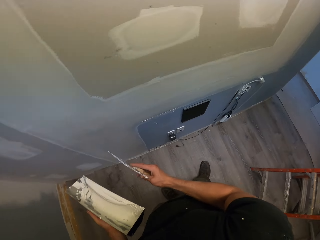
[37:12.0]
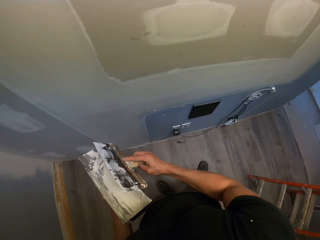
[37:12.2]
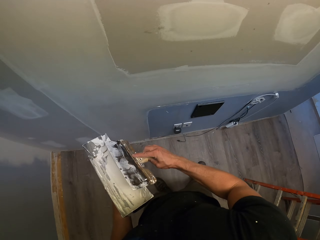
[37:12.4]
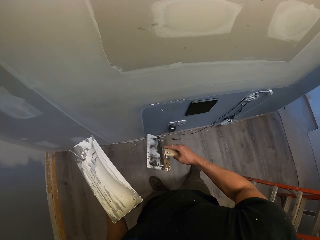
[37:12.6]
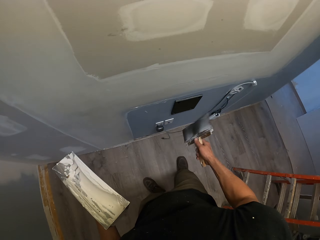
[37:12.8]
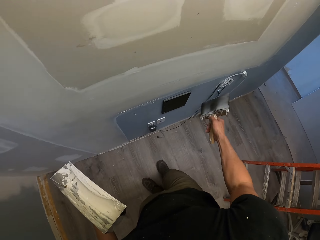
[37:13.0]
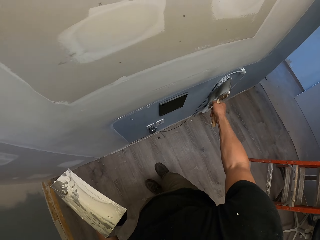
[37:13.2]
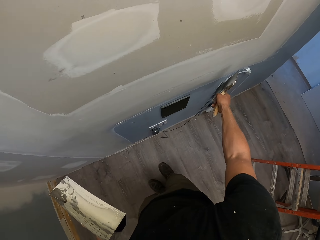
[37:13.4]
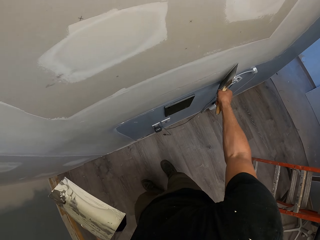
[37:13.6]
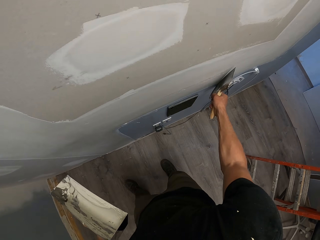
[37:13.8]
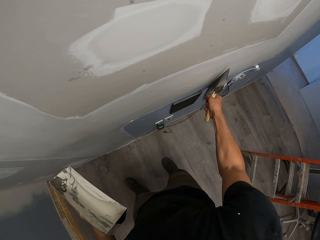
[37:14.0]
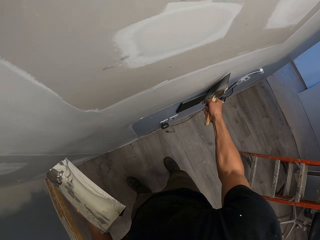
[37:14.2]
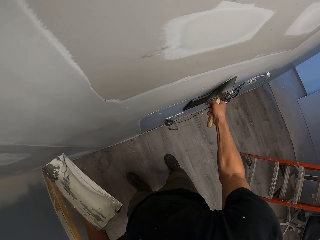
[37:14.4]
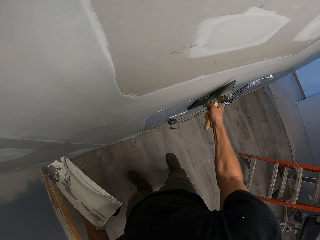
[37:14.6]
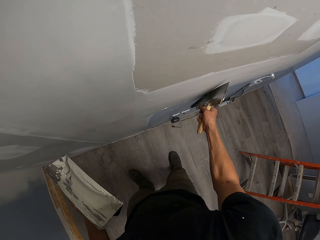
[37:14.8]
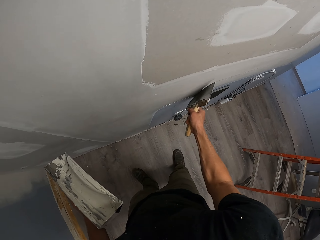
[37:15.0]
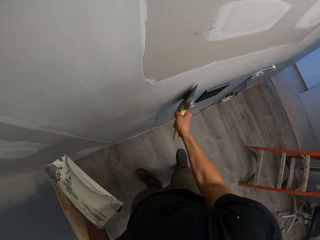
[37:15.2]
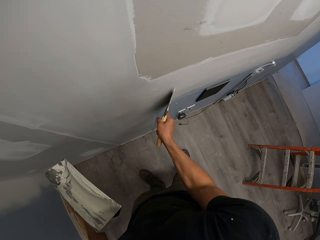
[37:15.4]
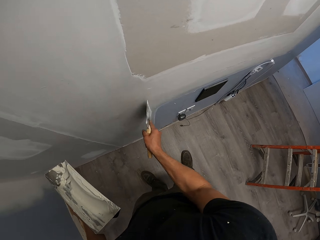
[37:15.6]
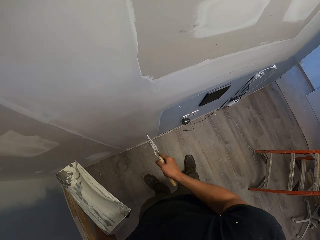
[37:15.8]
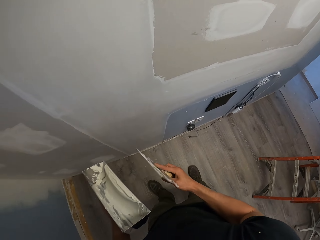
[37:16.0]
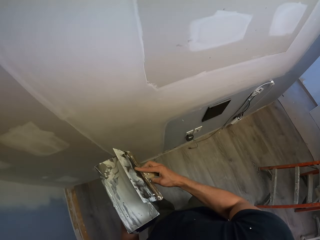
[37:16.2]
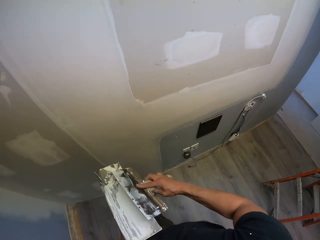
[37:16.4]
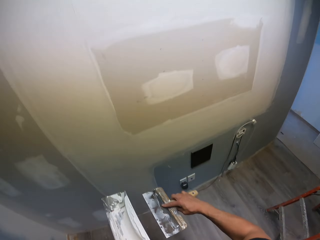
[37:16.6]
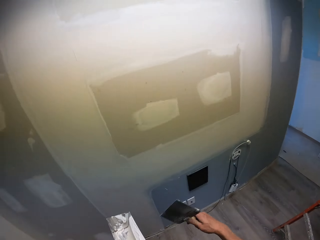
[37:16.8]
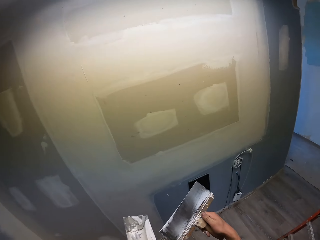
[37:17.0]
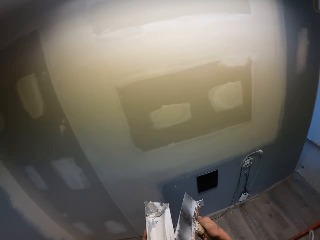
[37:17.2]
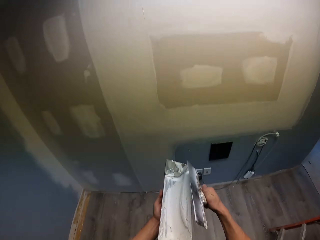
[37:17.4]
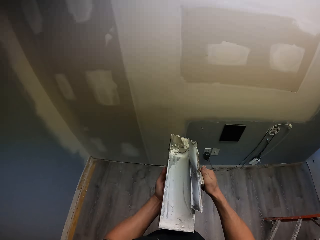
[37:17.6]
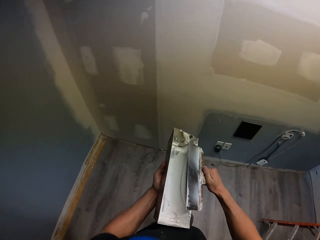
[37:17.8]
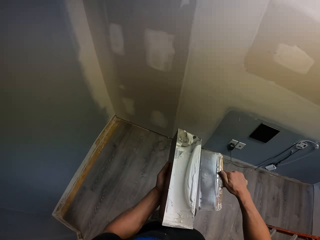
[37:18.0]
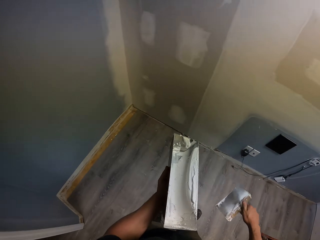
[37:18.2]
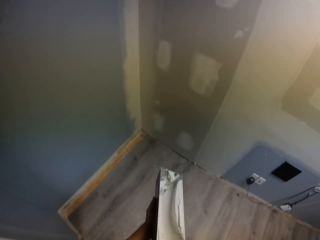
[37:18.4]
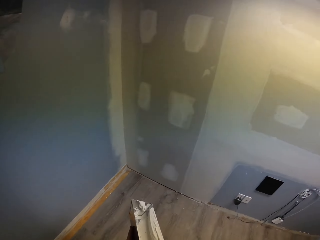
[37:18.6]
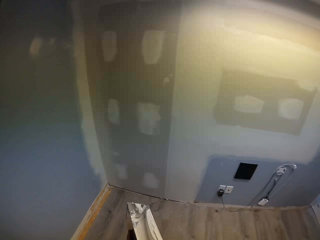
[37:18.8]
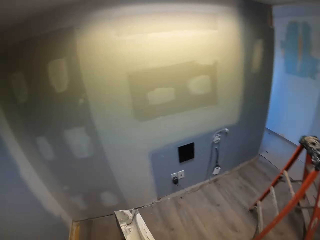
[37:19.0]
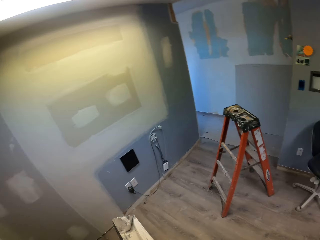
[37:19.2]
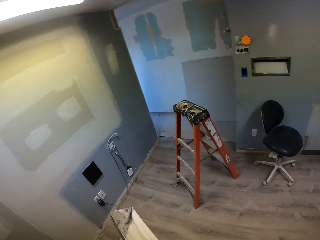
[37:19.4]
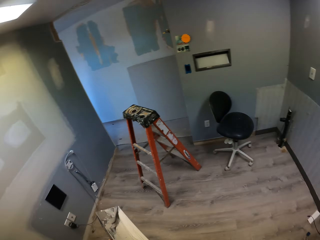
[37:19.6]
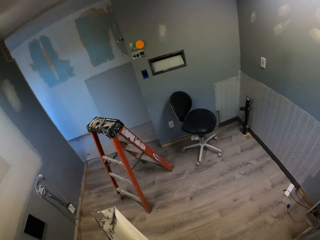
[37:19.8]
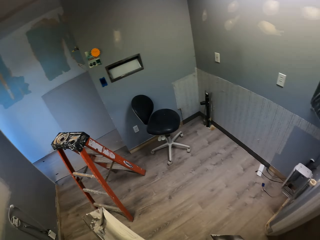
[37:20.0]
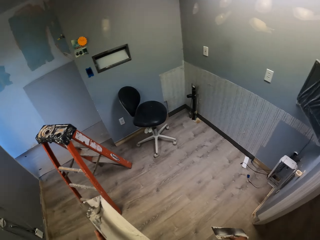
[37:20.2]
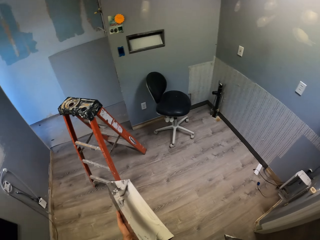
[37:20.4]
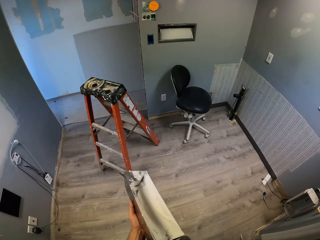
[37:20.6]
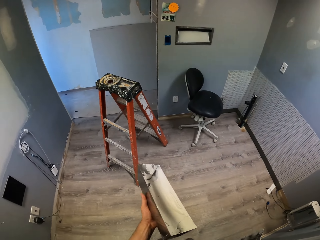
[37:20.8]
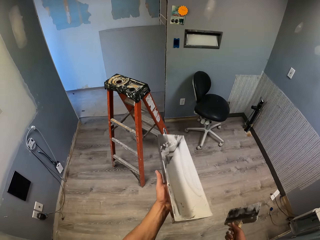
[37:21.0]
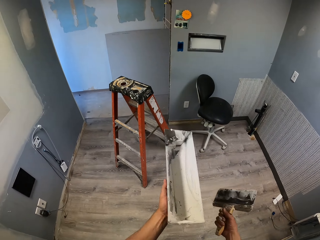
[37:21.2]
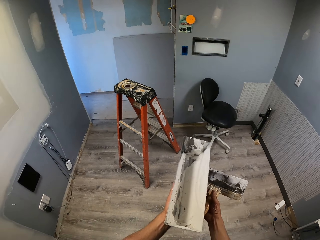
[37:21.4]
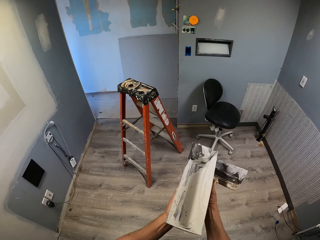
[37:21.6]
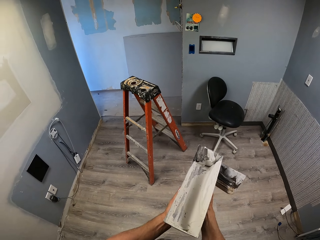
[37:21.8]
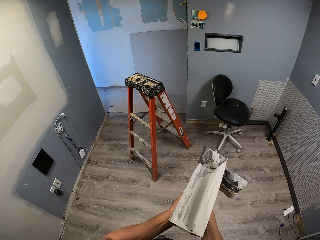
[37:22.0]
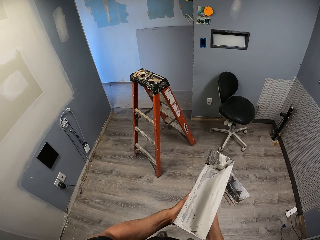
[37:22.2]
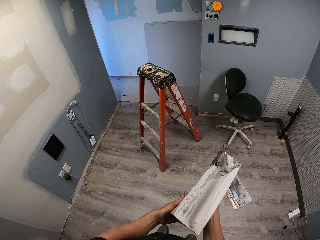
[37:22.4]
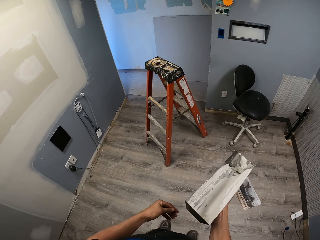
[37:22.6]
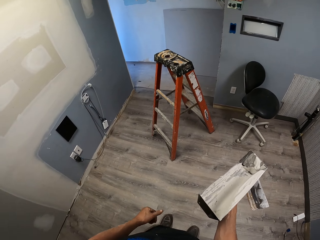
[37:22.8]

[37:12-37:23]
The camera wearer draws paint from the paint tray with the taping knife. They dip the paint brush in the paint can. They apply paint on the wall with the paint brush. They dip the paint brush in the paint can. They draw paint from the paint tray with the taping knife. They walk around the room. The paint can is in the right hand.

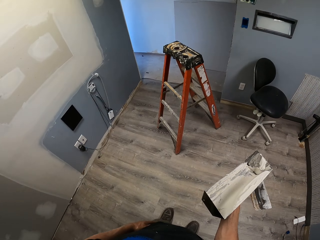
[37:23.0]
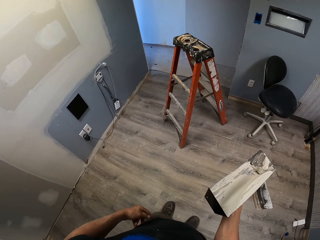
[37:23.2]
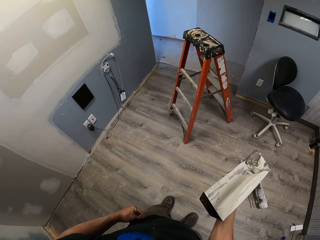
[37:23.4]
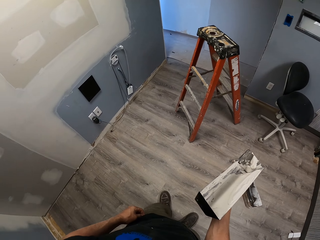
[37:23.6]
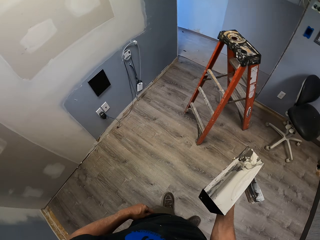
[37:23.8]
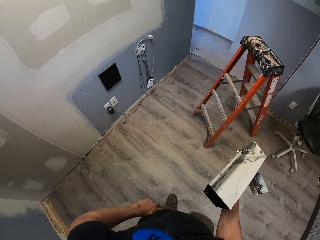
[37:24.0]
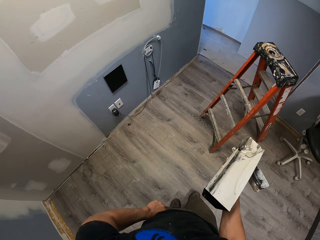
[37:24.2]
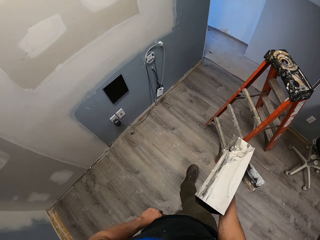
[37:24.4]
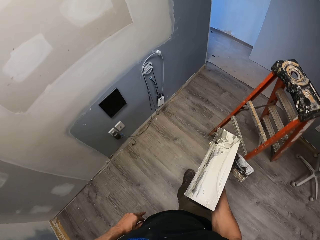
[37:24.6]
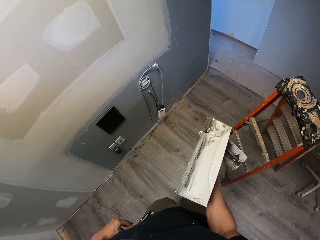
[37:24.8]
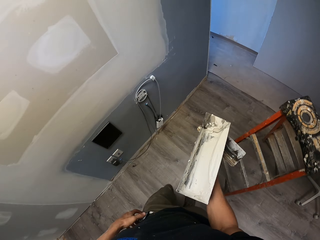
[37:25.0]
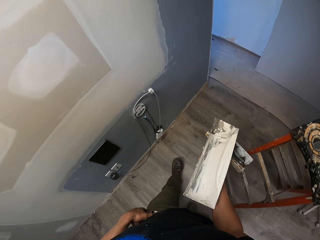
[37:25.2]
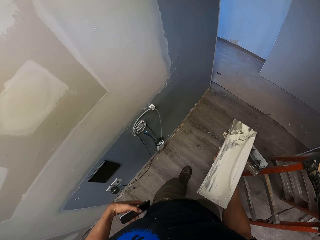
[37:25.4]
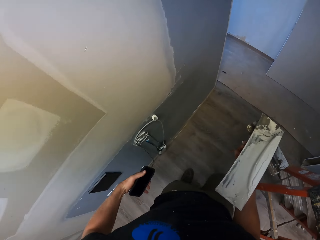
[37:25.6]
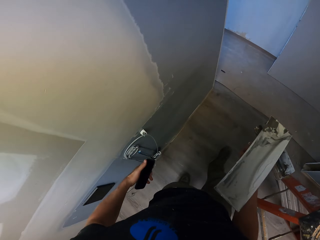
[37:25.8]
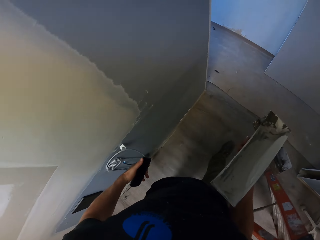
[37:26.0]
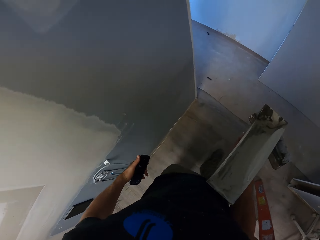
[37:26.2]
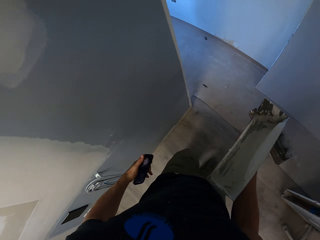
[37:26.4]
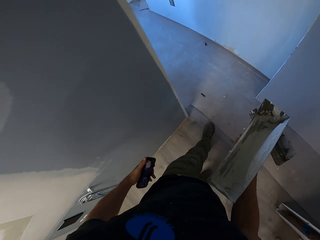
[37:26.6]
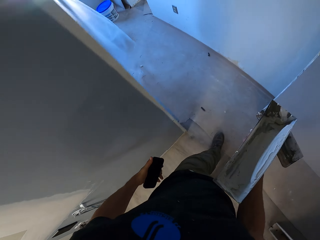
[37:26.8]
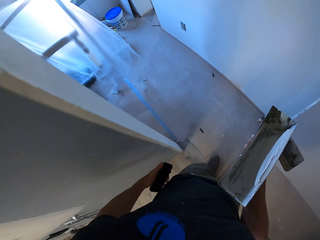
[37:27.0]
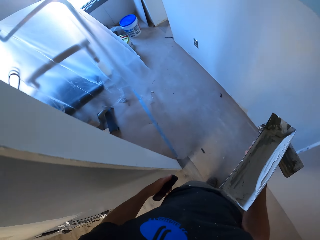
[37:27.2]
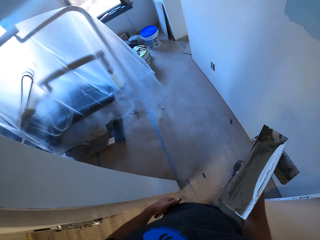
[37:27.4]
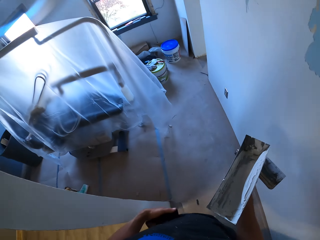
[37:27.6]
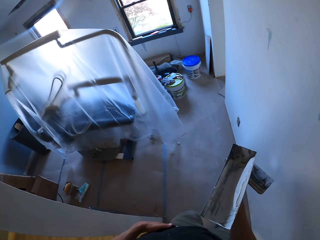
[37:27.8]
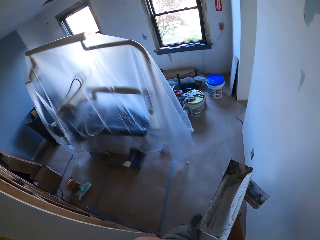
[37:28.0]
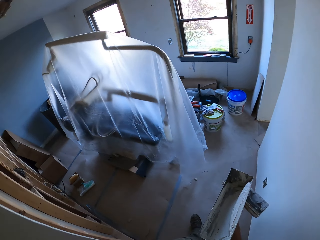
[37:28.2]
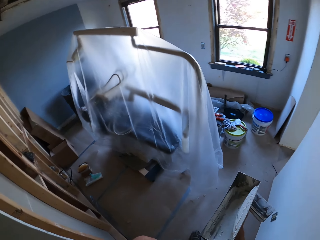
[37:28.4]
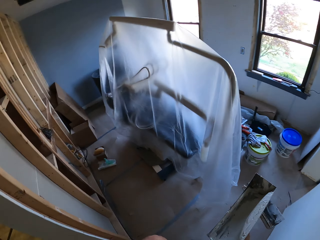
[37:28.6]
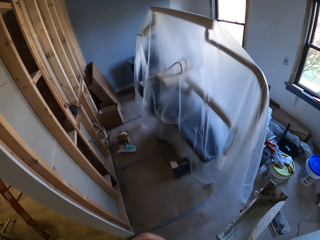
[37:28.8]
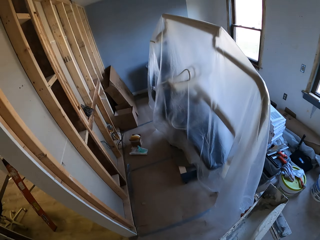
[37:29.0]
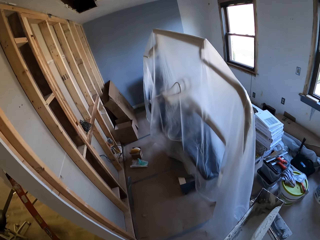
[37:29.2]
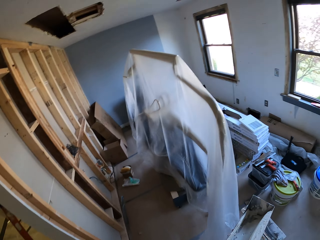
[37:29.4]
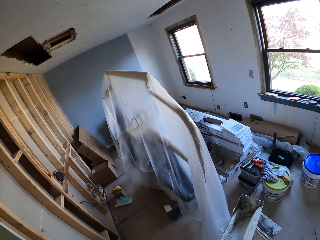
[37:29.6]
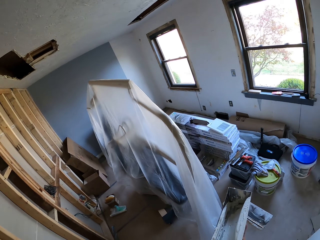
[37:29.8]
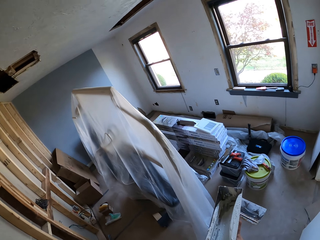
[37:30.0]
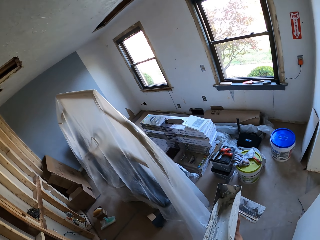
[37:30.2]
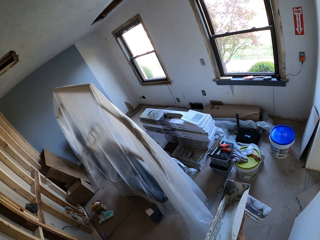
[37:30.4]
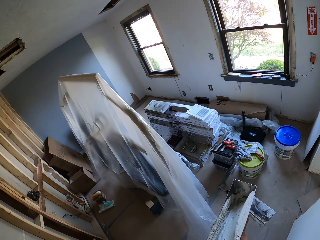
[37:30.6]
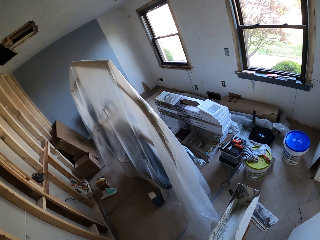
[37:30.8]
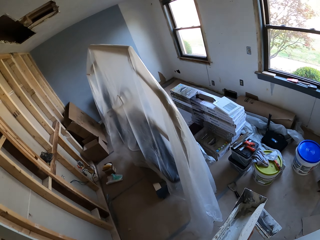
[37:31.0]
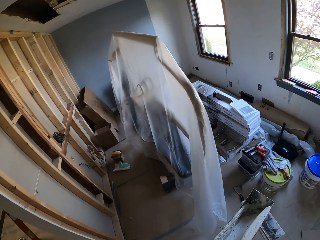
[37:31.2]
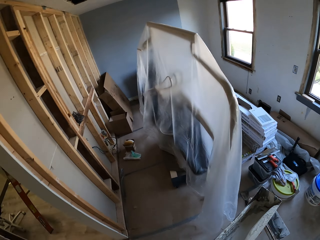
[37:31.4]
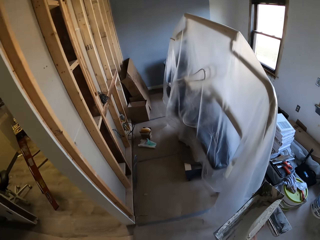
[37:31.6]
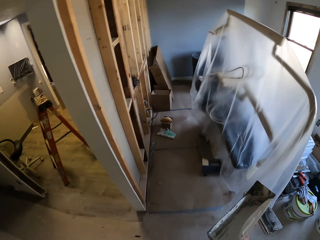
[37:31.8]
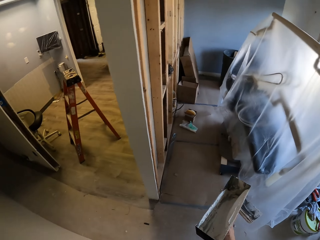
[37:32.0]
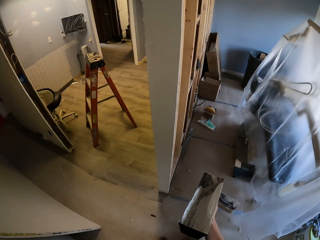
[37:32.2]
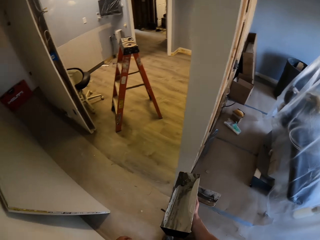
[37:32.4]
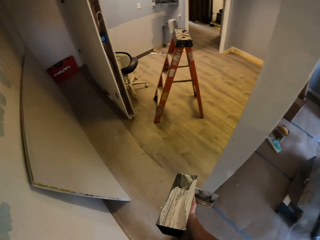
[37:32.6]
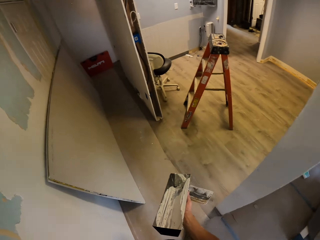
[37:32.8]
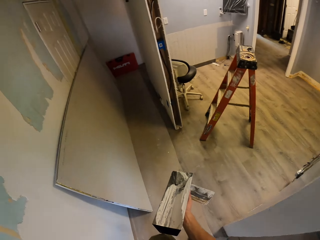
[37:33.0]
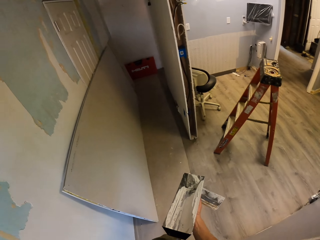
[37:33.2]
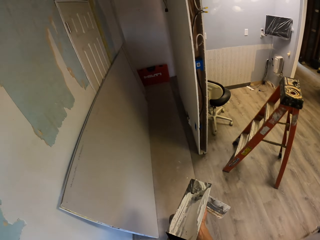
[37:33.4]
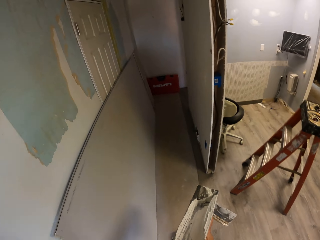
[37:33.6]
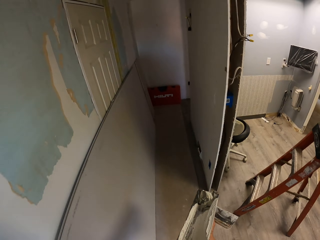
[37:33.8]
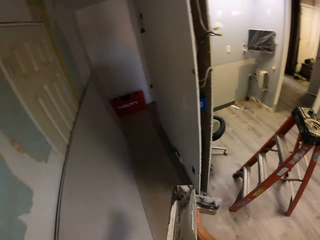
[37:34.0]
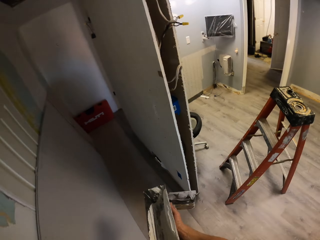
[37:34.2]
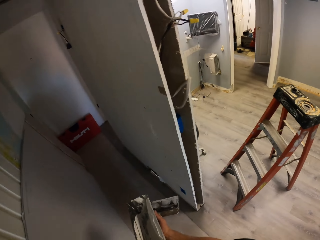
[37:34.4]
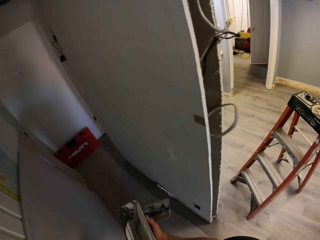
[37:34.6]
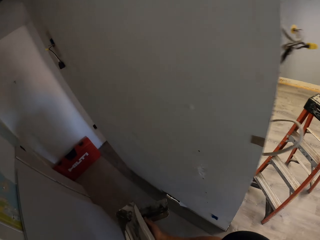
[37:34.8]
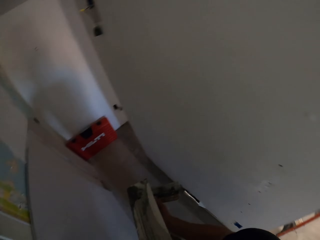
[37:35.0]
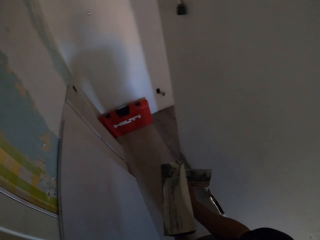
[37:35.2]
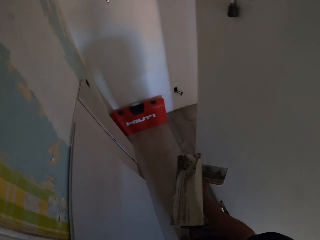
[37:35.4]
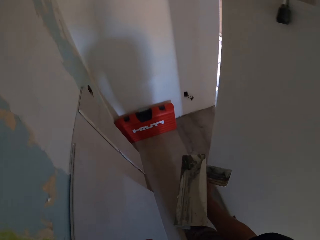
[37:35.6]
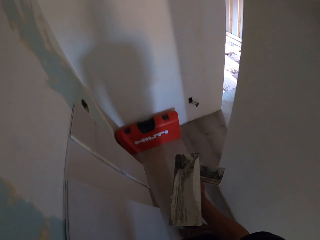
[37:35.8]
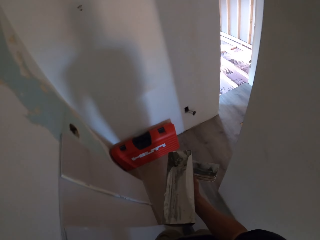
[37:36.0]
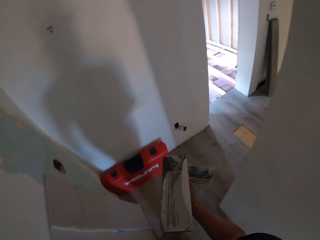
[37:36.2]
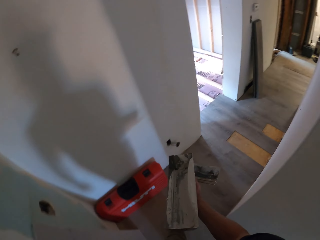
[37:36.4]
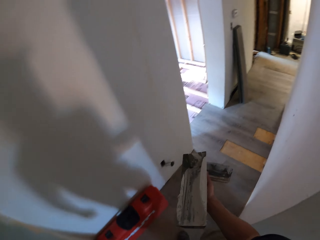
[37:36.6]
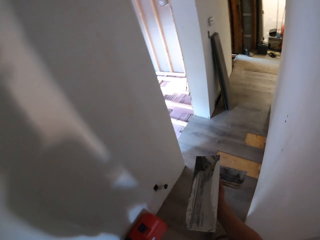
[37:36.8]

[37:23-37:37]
The camera wearer moves the paint can on the right hand. They remove a phone from the pocket and walk towards another room. They press the phone on the left hand. They carry the paint can.
